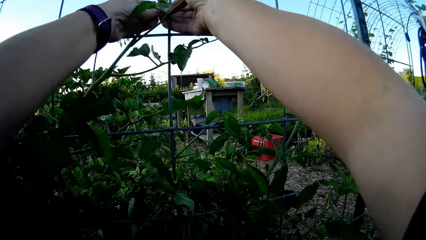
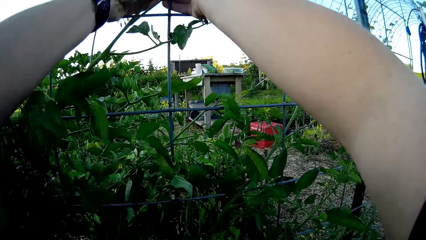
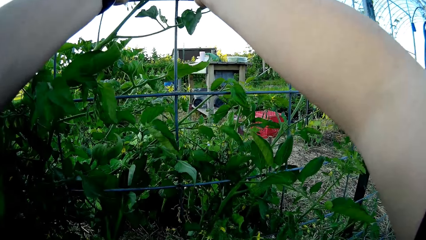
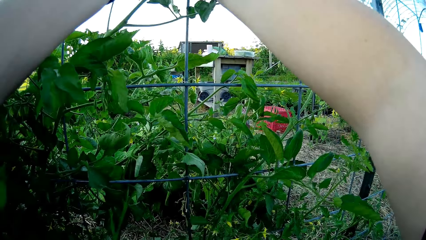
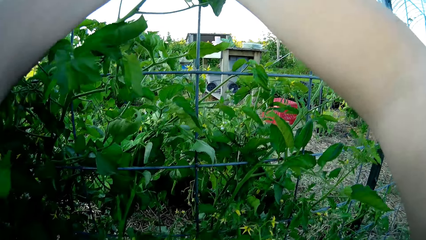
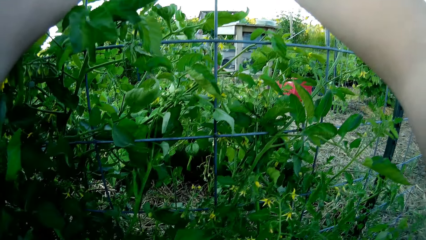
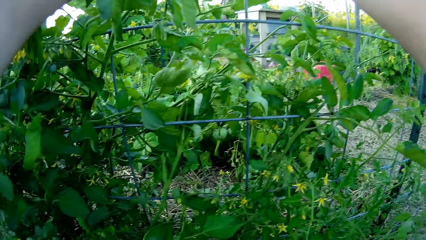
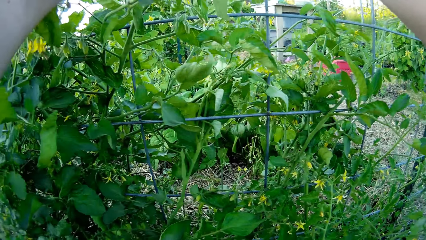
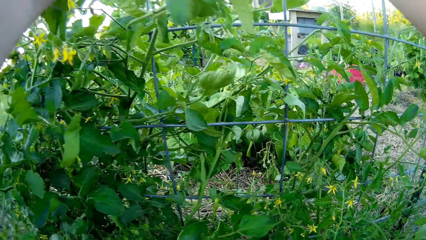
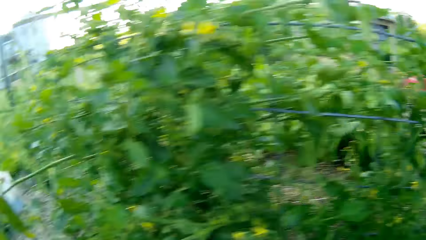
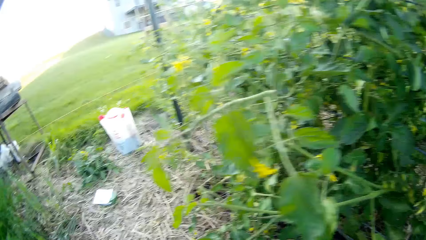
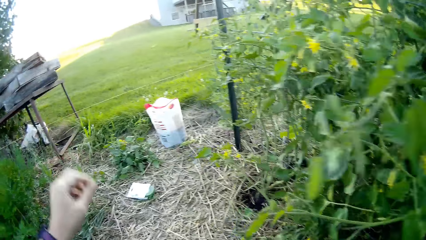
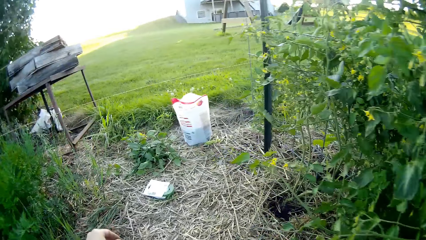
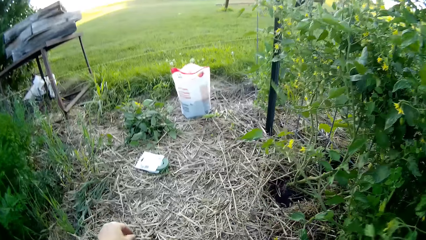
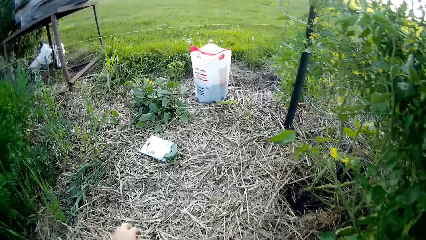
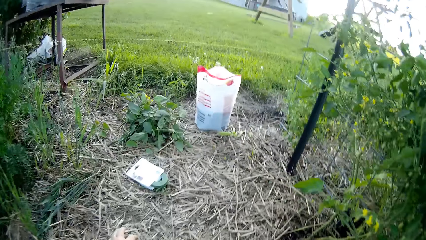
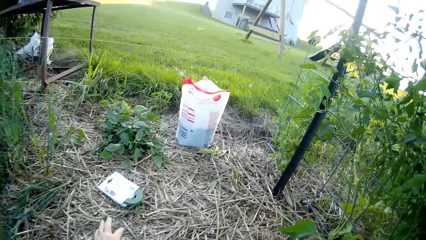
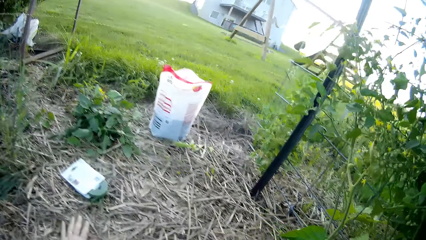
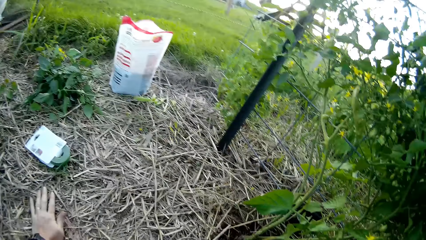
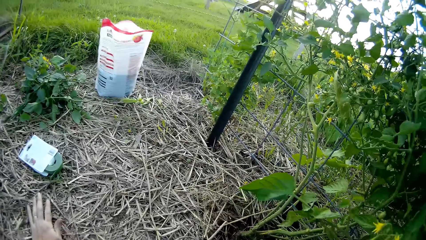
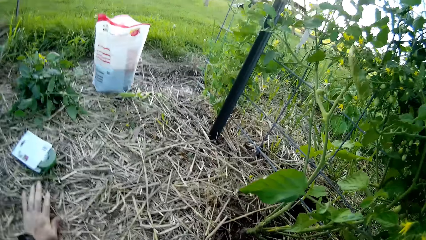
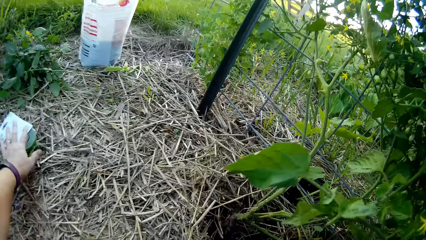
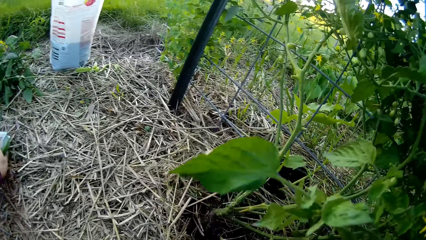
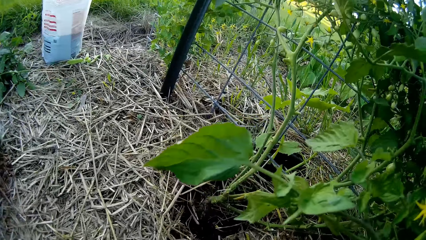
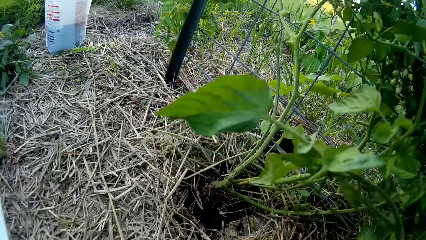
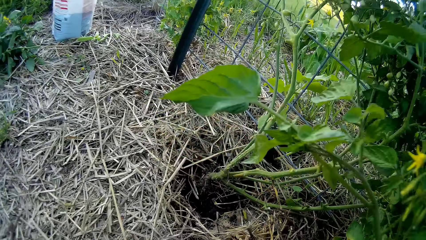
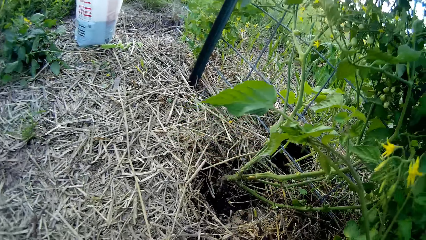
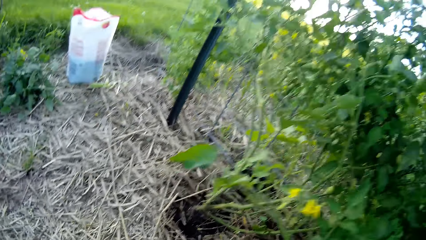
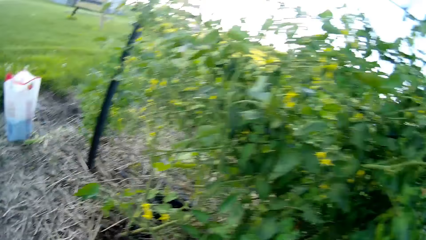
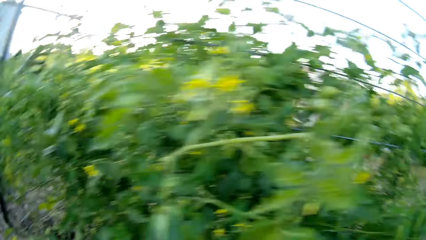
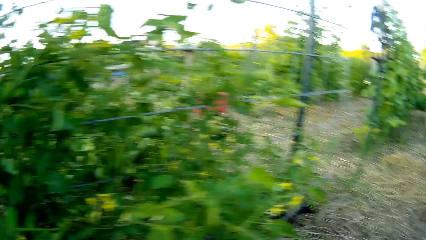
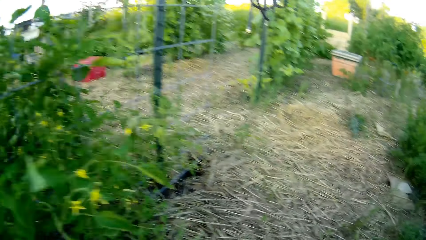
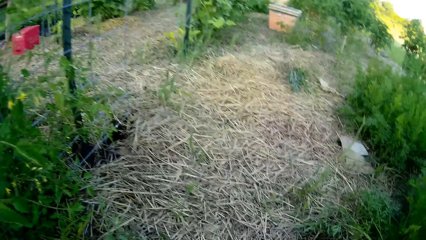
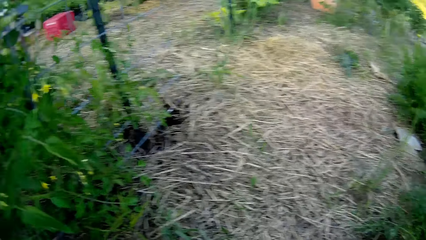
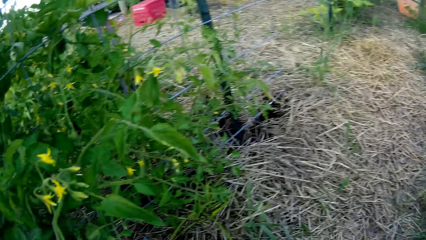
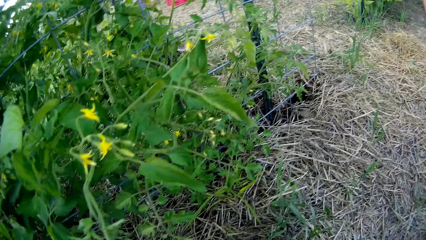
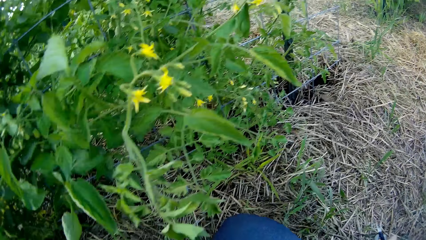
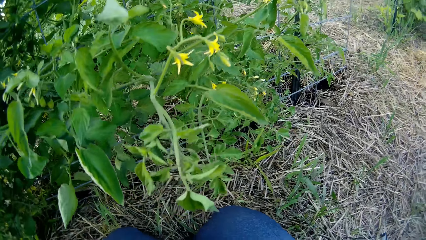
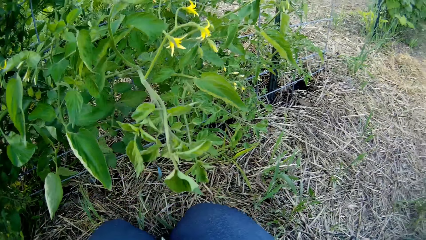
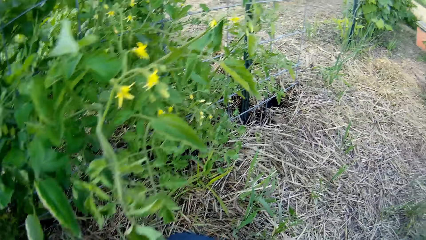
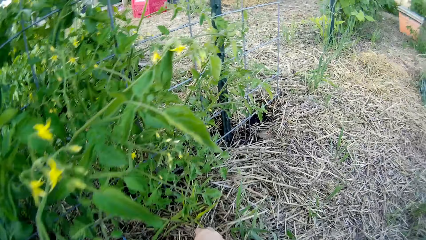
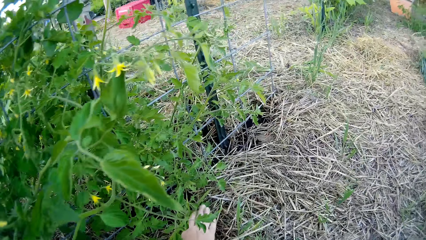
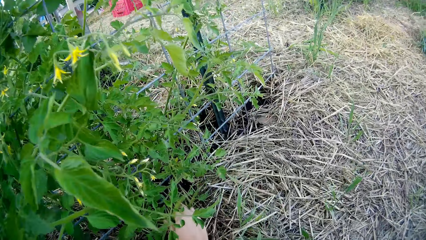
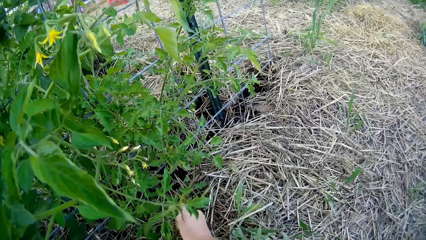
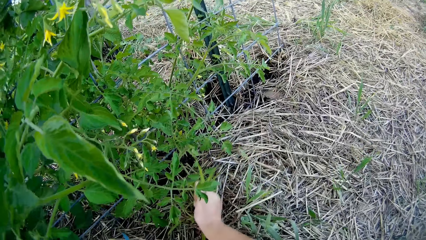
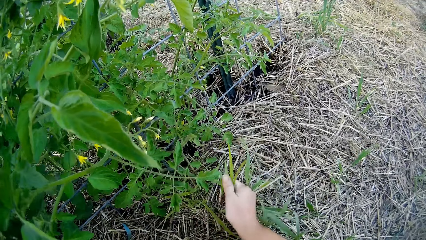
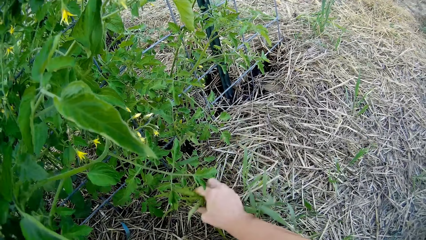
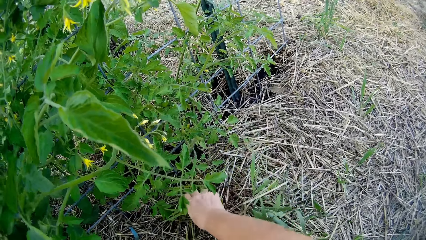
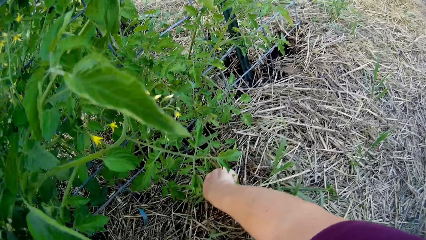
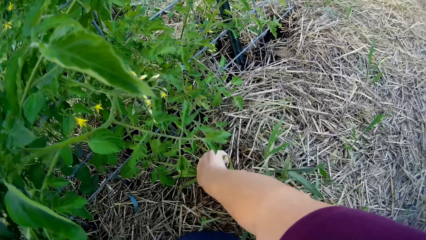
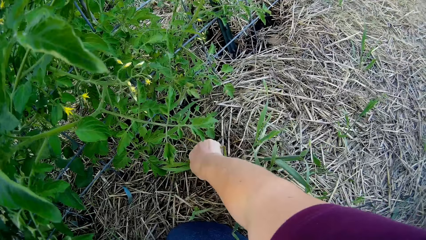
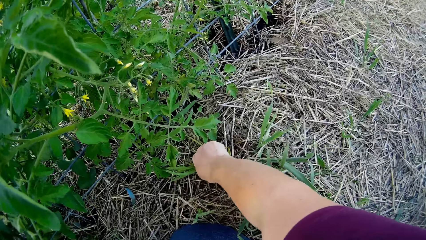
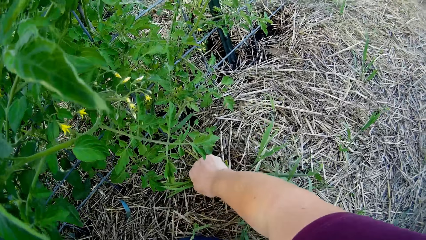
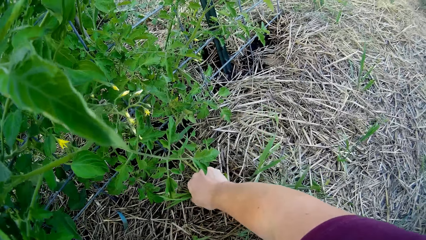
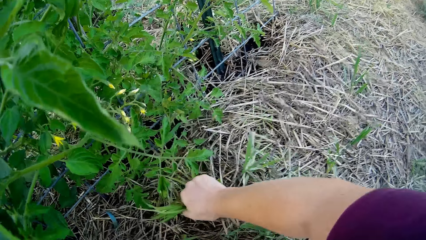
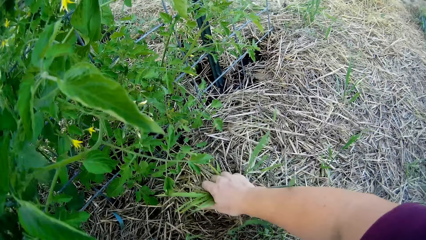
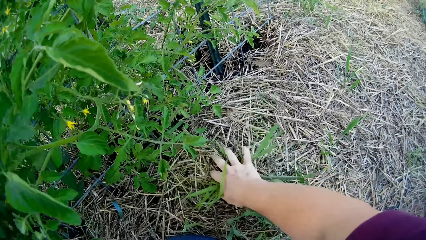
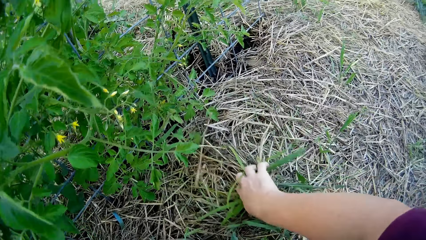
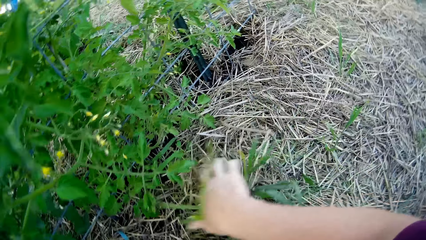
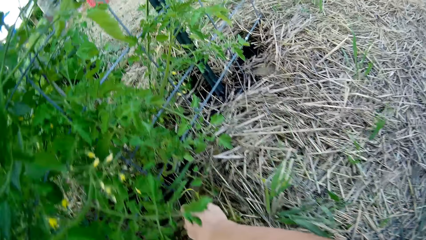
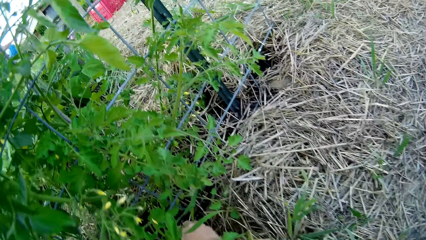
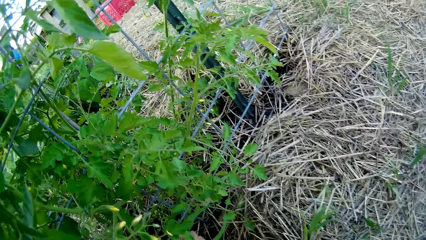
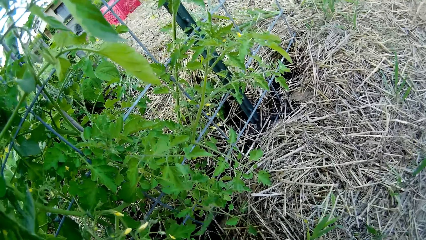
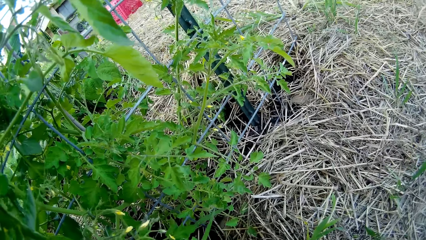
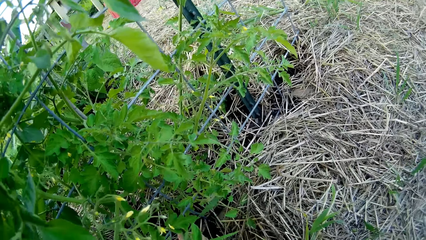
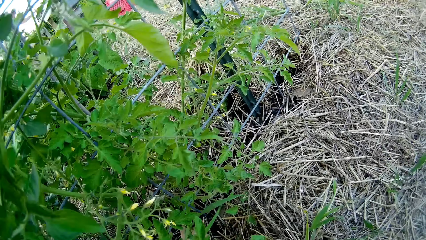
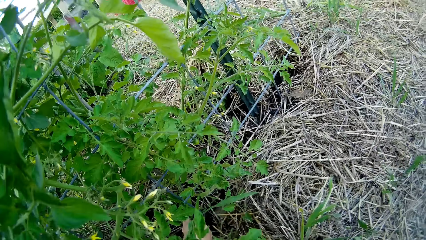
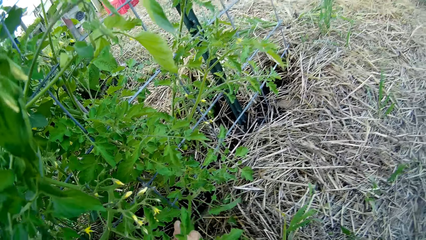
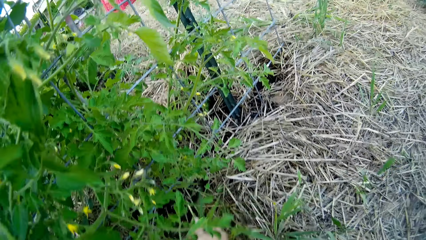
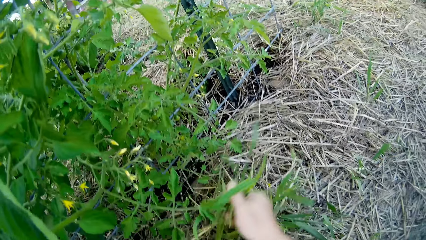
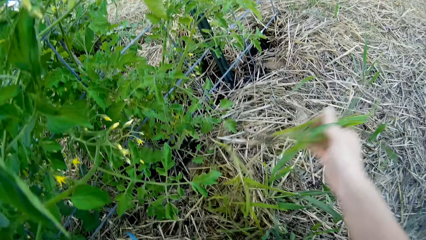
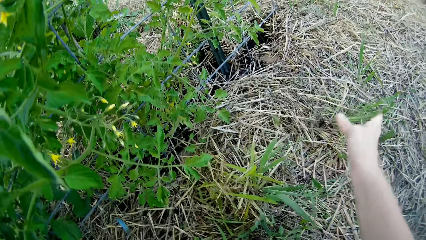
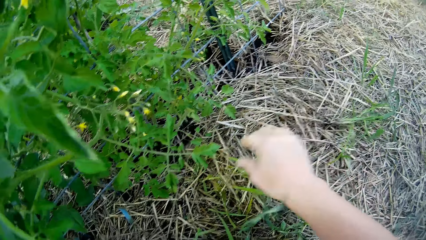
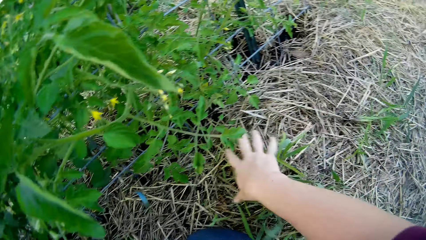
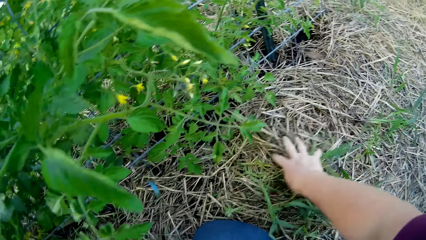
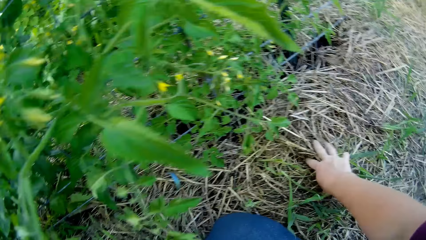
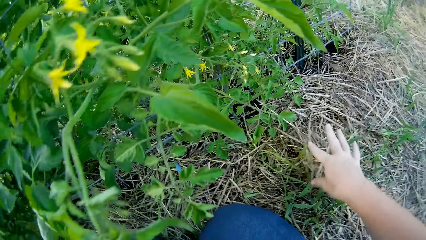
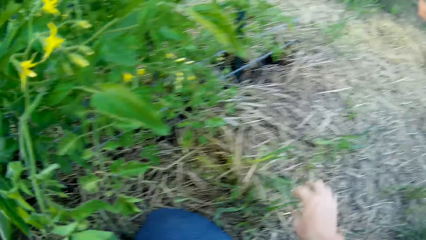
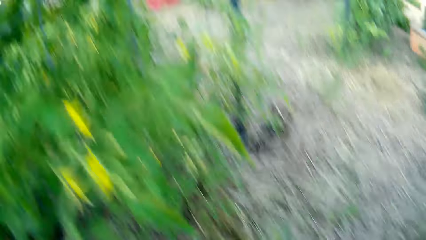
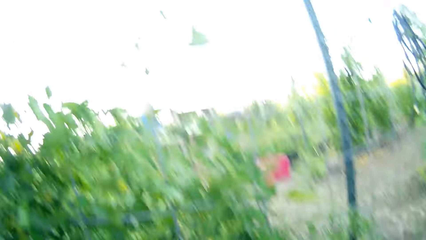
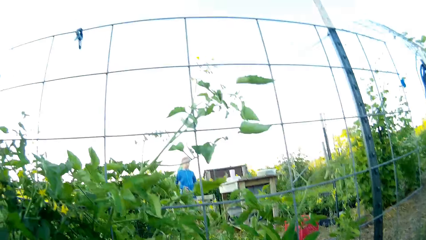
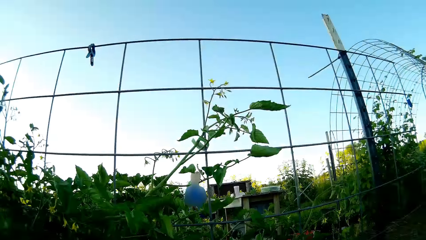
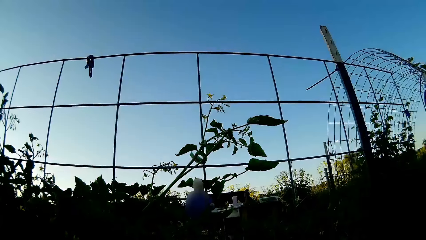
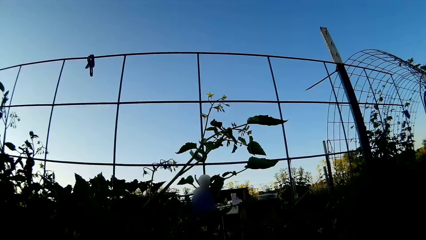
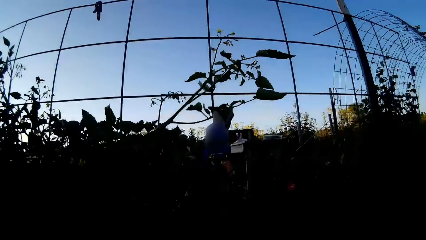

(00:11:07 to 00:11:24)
The camera wearer removes the hand from the plant. They put the hands on the ground, pick up the packet, and uproot the plant. They uproot the weeds on the ground. They move the dried leaf.
